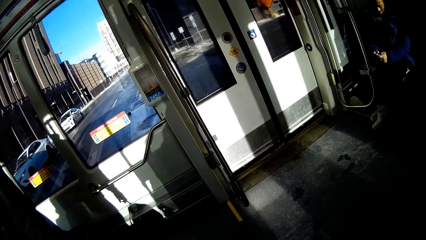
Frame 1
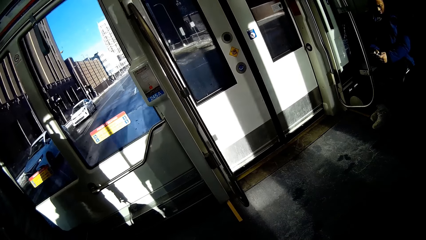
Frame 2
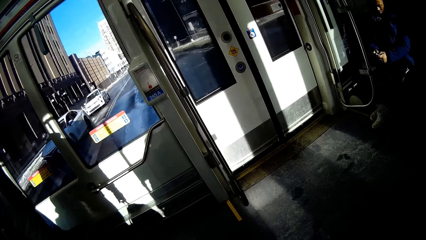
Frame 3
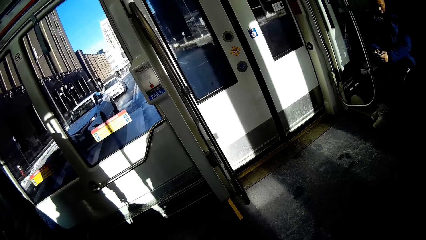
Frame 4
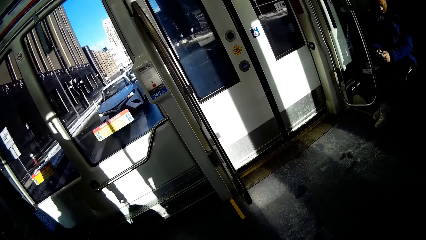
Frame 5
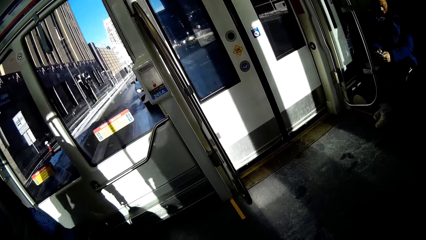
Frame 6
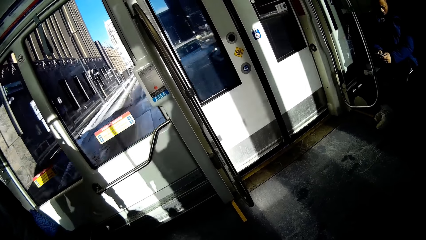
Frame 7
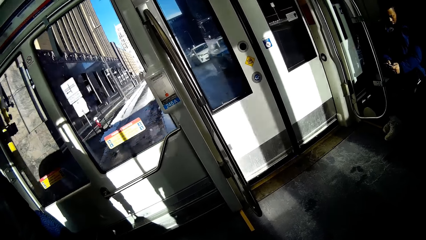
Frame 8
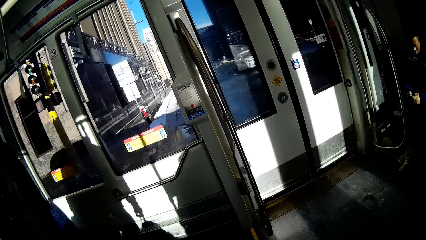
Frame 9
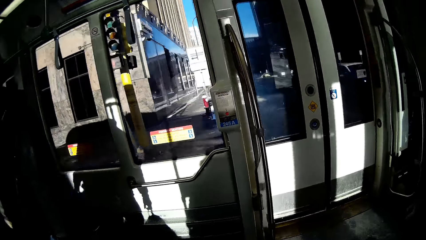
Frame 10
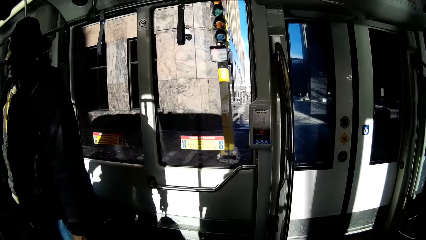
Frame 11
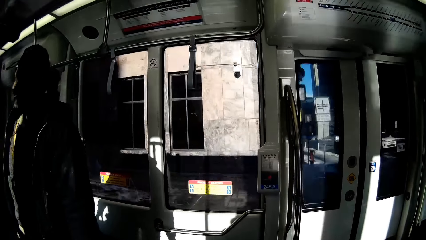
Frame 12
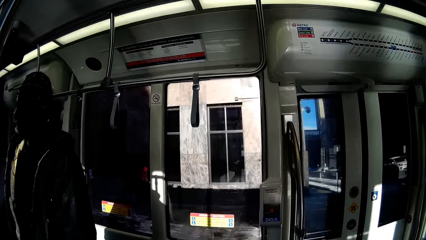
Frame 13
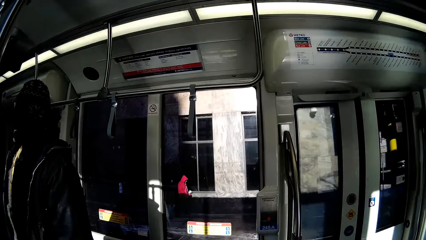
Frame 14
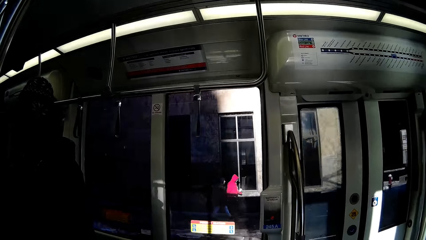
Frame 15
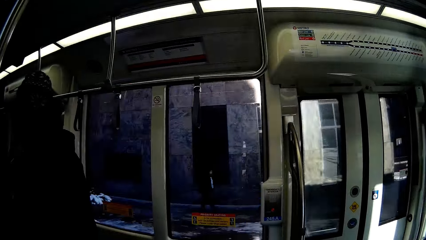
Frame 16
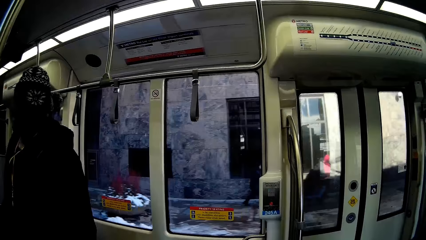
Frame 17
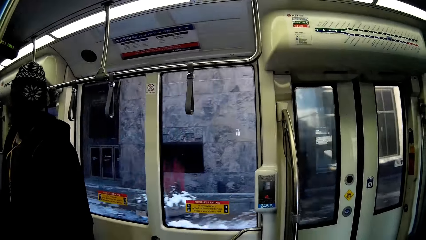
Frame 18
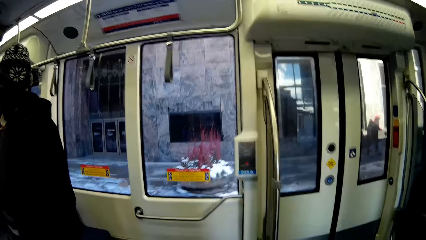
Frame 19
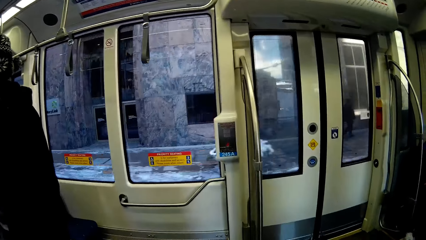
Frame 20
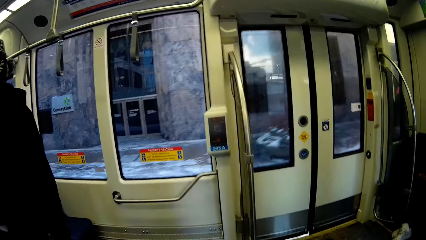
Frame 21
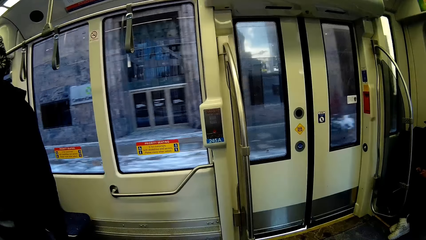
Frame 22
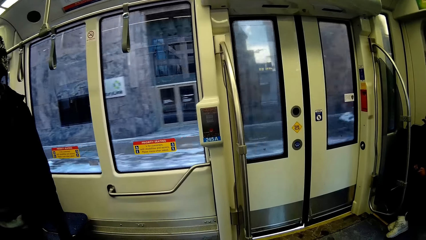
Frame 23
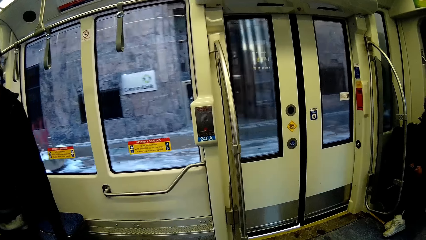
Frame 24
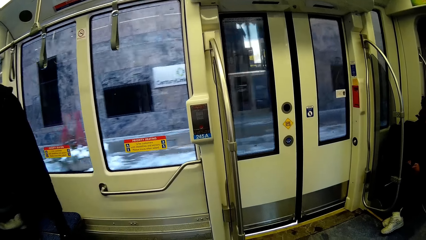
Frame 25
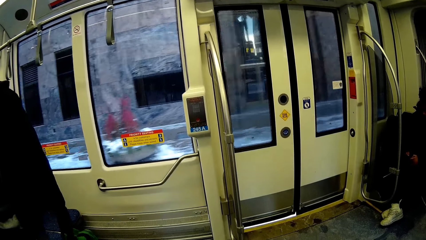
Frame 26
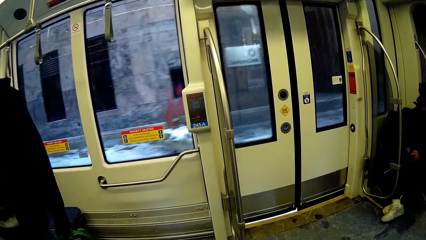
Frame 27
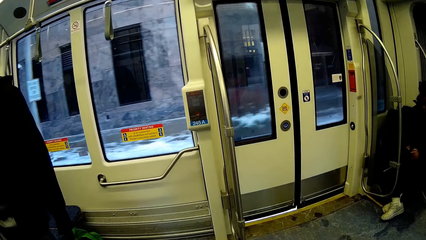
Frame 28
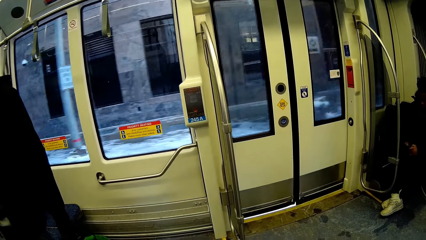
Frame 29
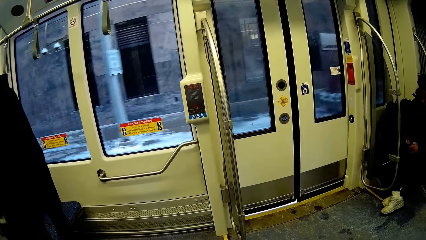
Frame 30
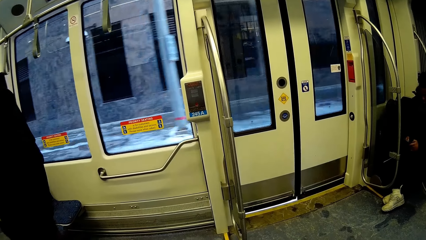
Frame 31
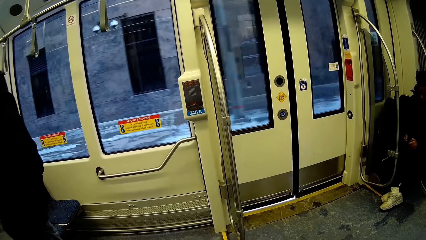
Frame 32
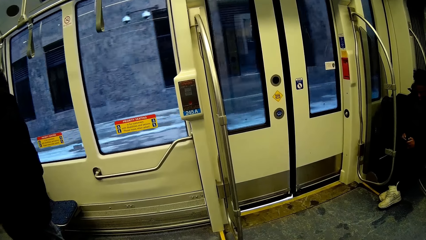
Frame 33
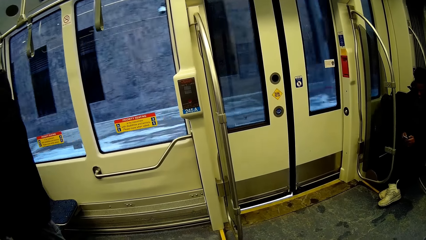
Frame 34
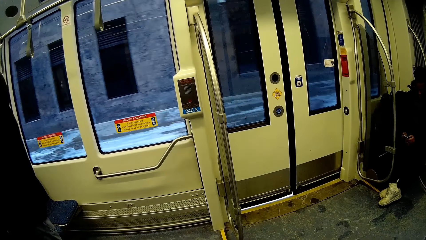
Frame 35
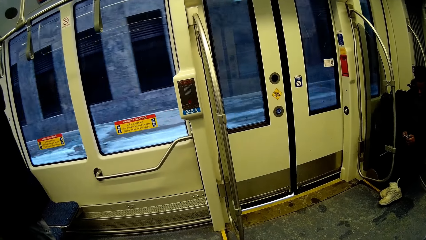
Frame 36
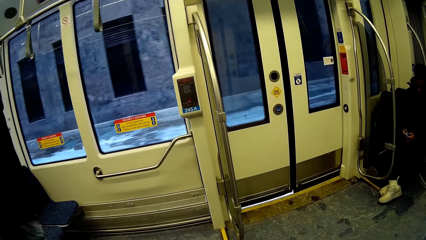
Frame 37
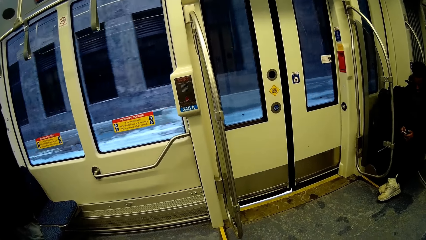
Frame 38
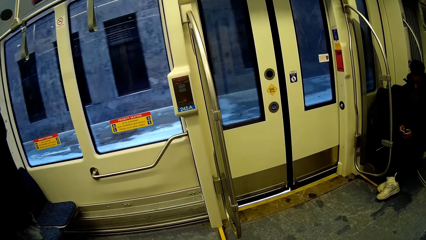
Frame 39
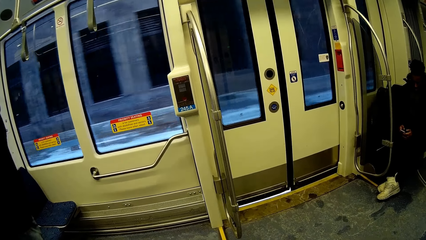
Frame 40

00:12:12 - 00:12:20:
The camera wearer stands up. They stare at the scenery outside the tram.

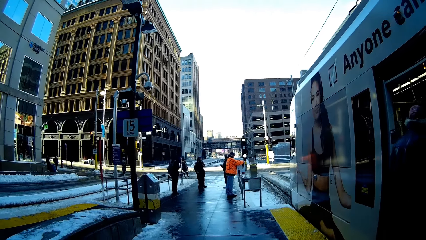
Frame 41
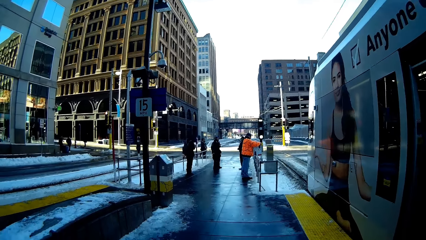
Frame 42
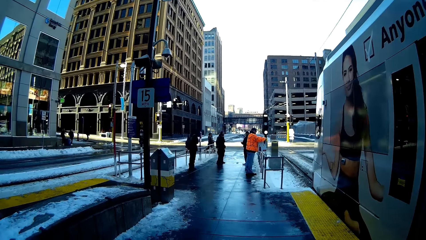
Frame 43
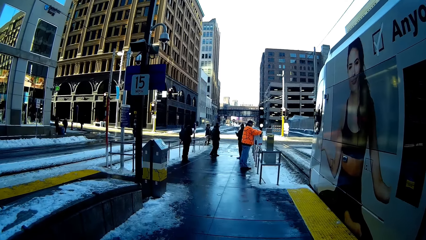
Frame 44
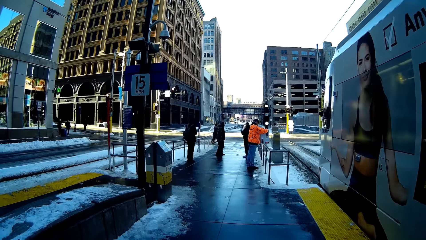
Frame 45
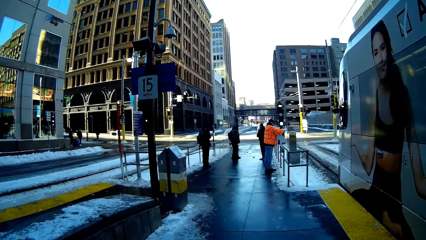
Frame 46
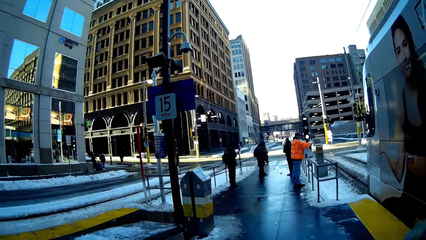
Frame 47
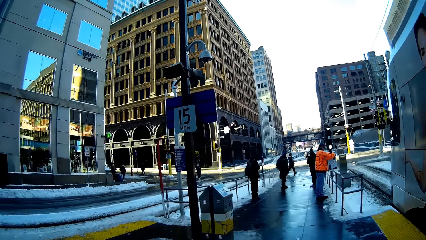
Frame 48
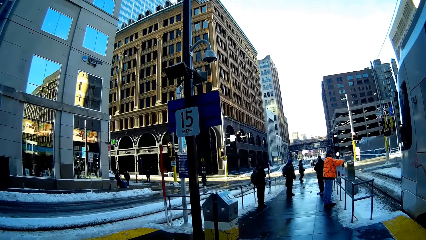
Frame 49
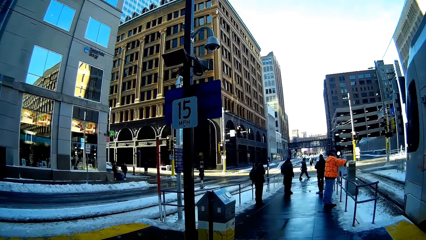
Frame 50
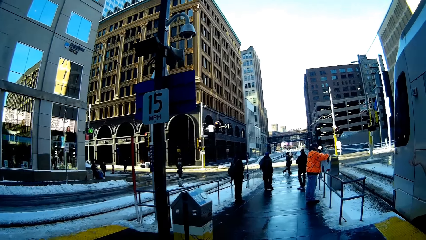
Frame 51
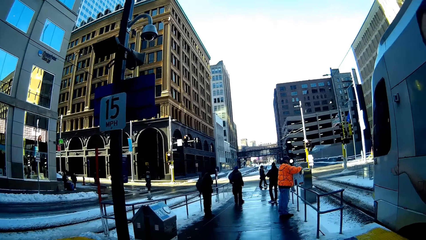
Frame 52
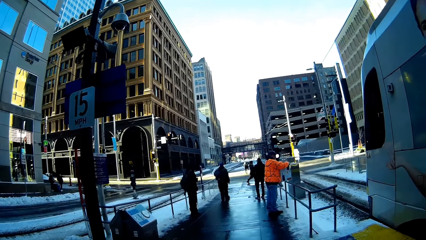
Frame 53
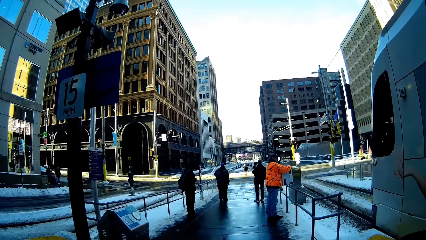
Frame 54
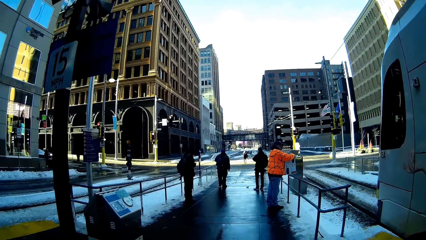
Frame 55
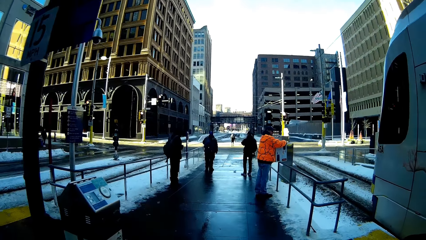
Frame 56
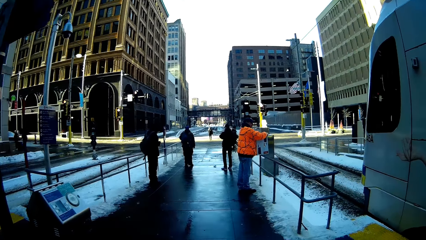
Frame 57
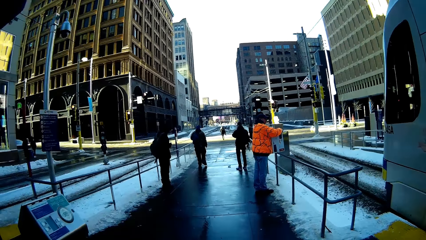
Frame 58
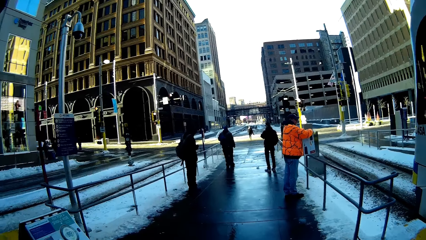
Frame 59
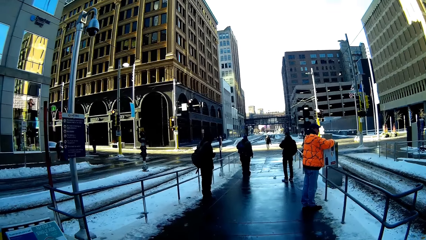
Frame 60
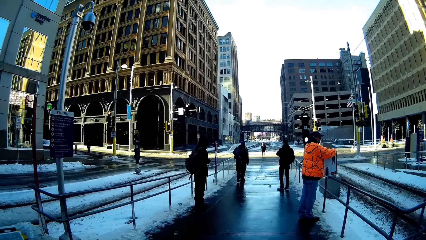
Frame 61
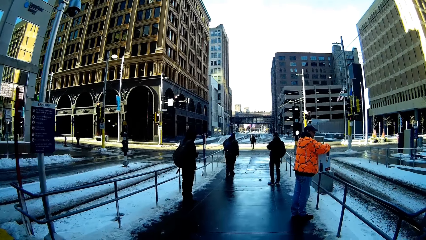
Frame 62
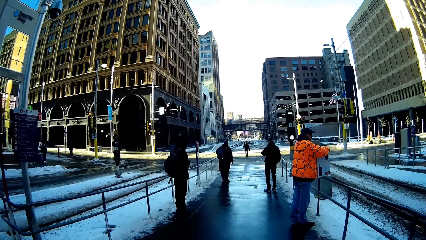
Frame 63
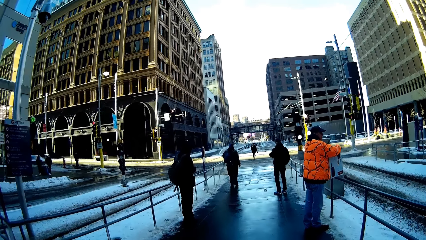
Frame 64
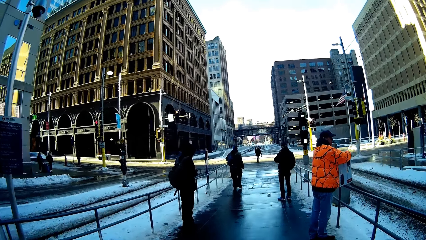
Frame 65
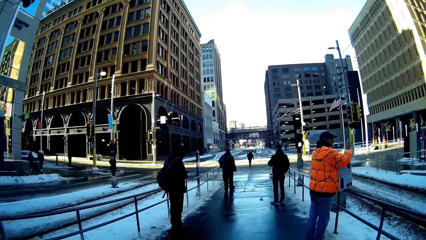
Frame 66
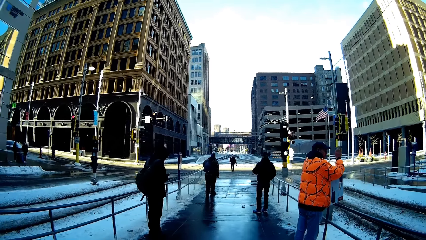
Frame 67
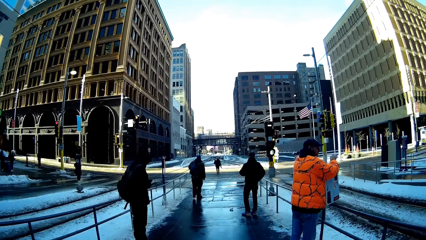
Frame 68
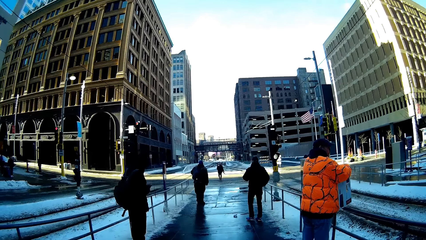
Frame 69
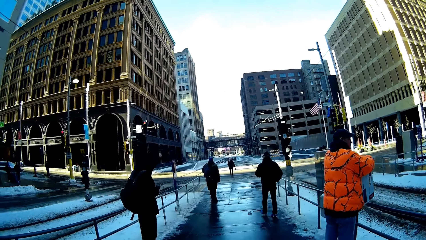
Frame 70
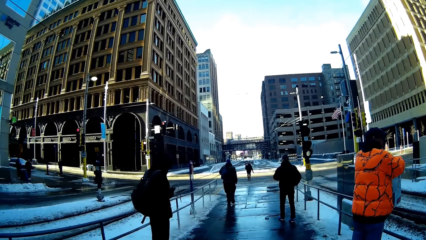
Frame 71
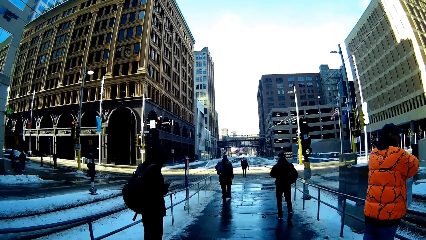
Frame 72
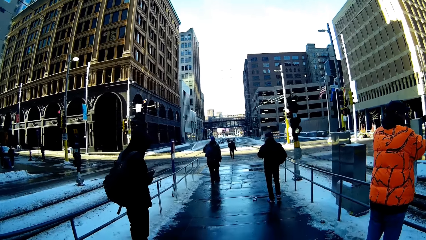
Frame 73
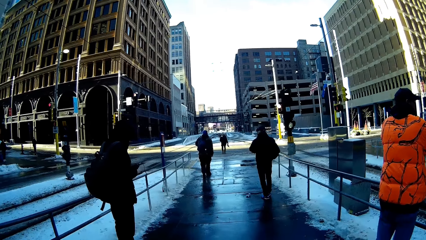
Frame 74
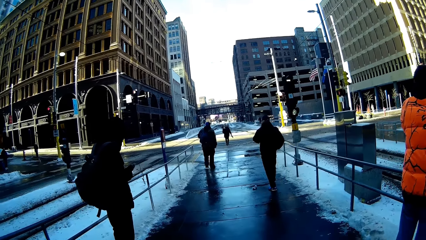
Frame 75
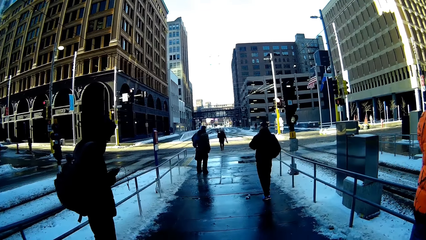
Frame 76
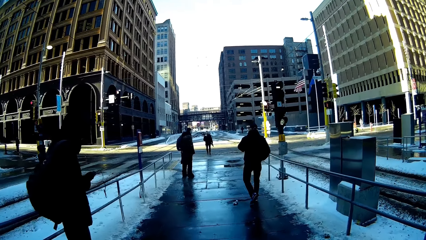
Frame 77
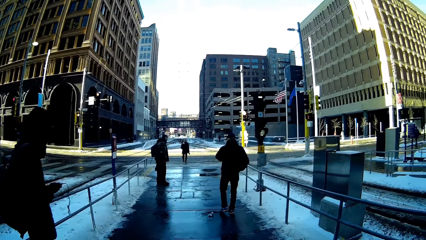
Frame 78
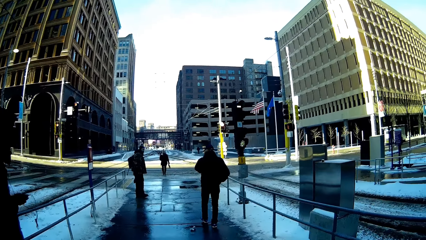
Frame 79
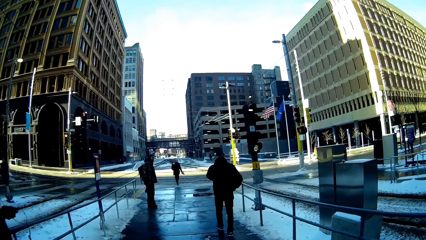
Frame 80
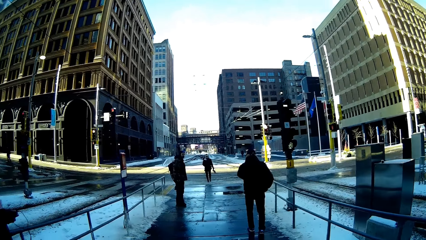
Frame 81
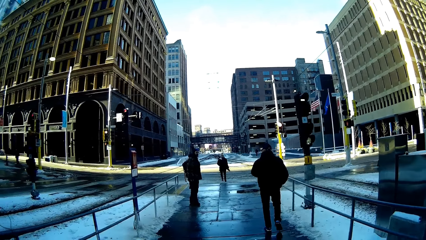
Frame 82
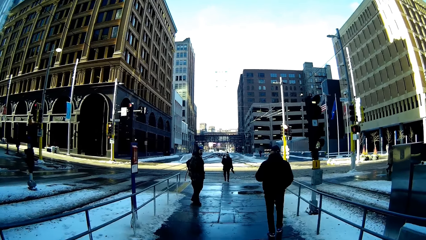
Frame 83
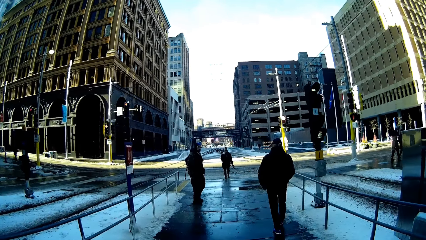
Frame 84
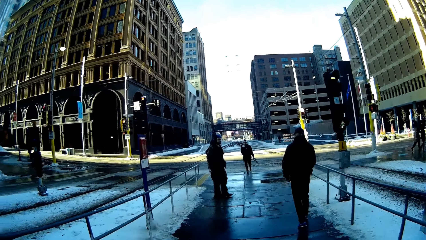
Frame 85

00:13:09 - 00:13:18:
A man boards the train. Another man walks in front of the camera wearer. Another man walks in front of the camera wearer.
